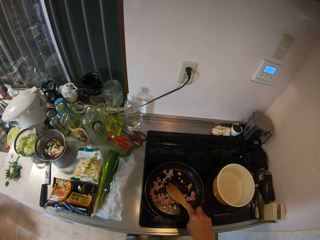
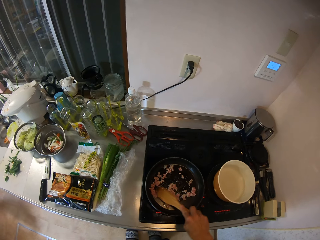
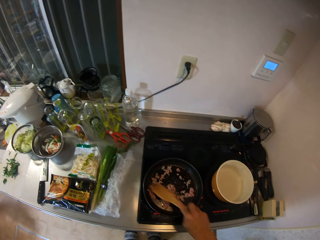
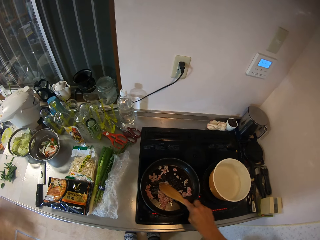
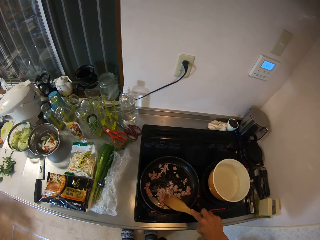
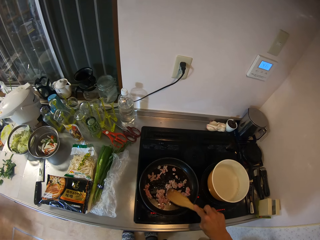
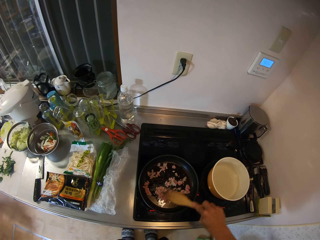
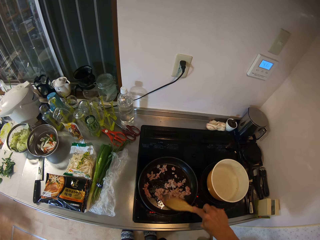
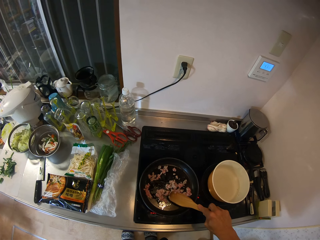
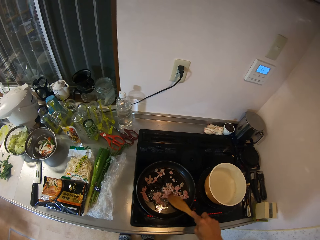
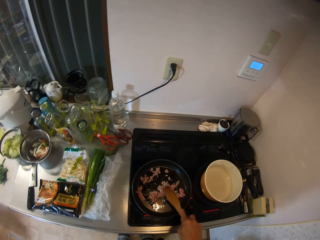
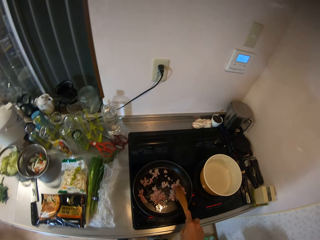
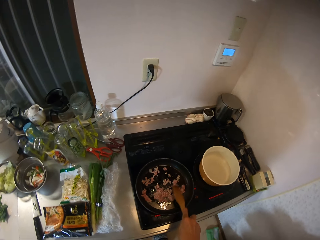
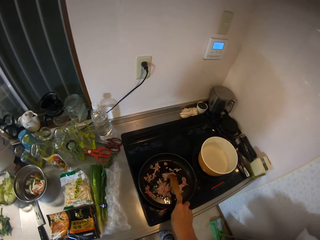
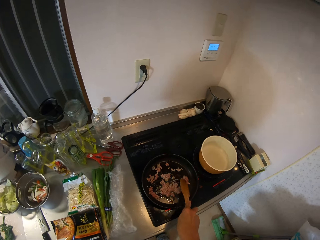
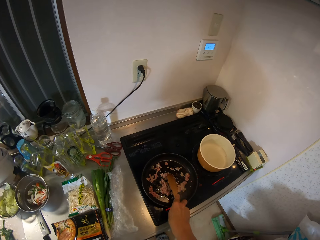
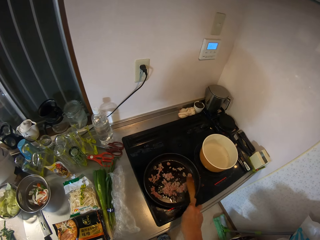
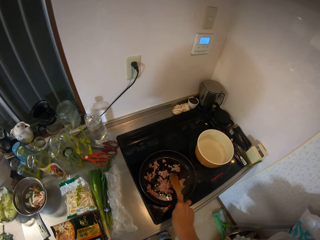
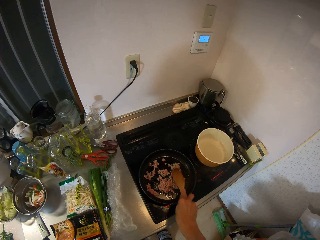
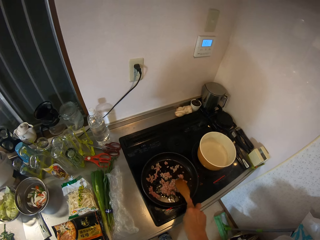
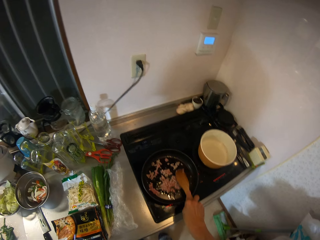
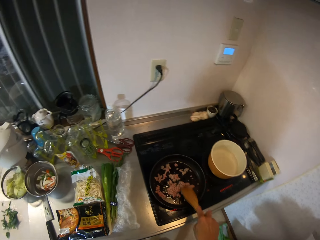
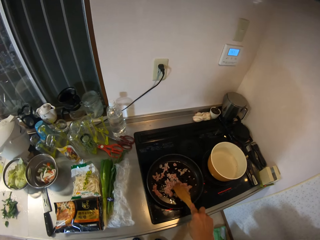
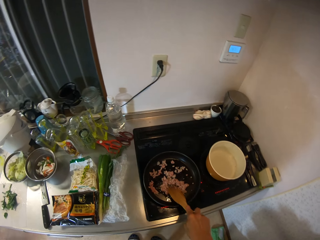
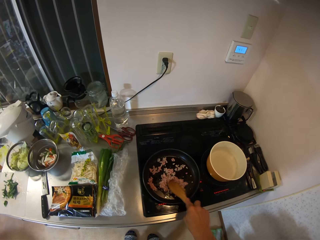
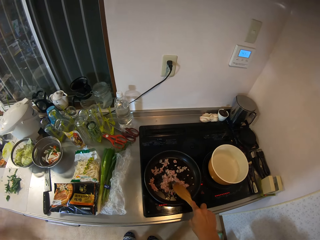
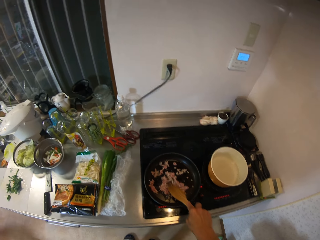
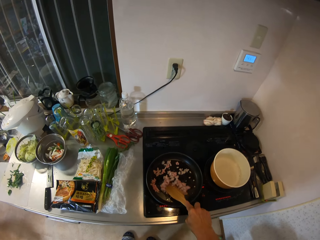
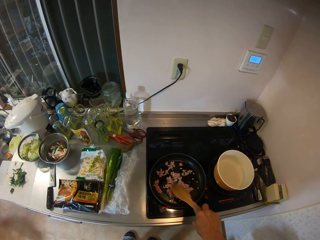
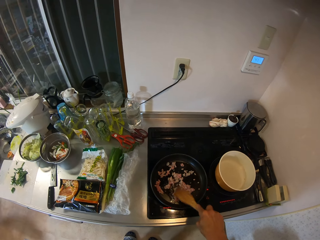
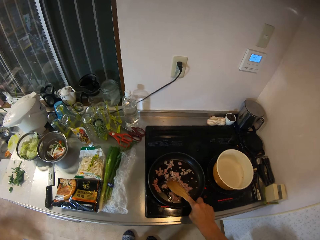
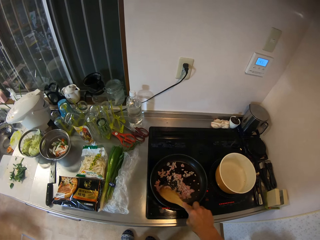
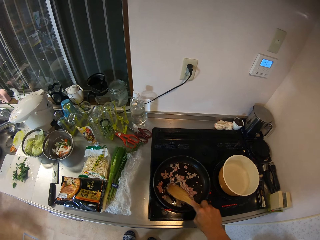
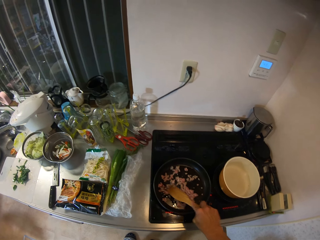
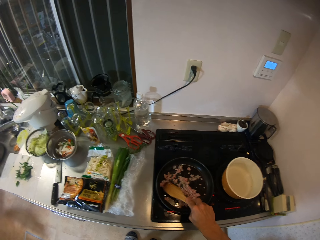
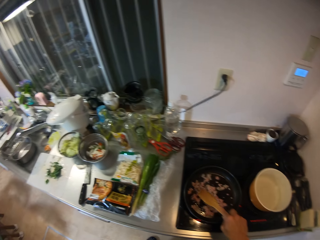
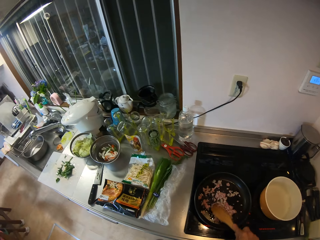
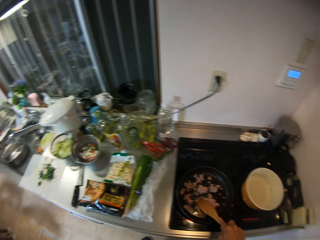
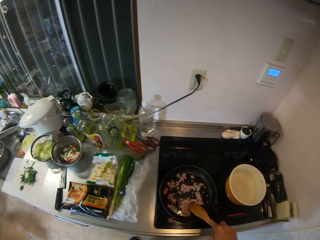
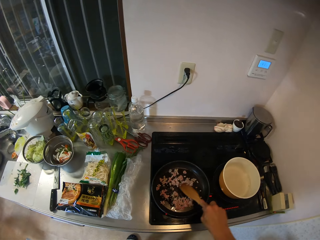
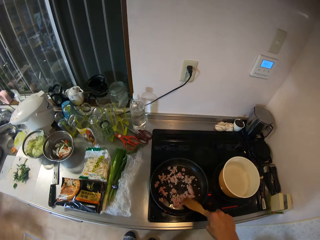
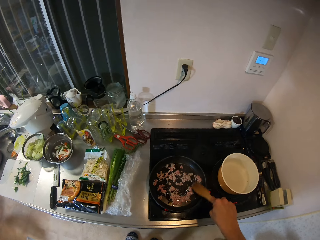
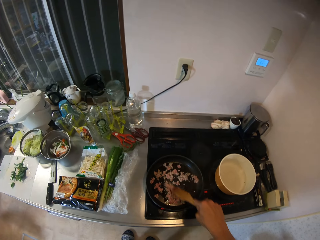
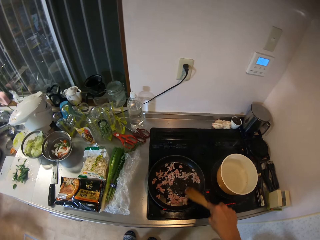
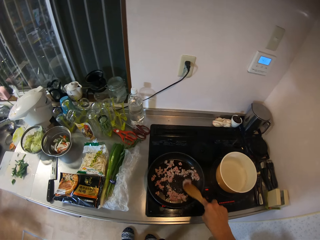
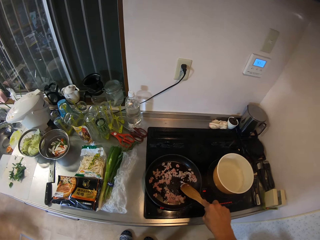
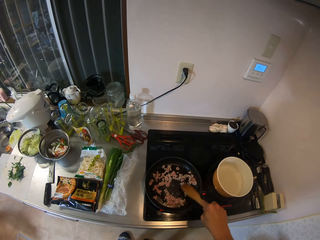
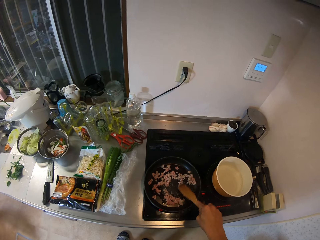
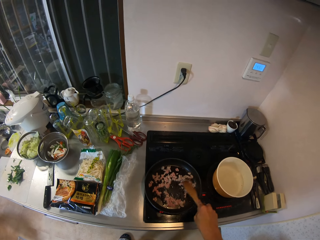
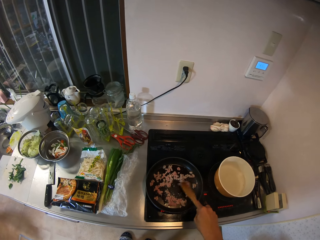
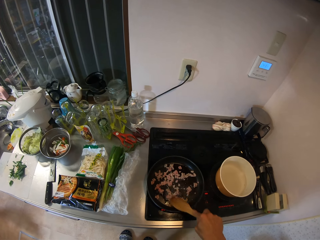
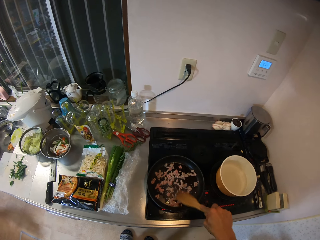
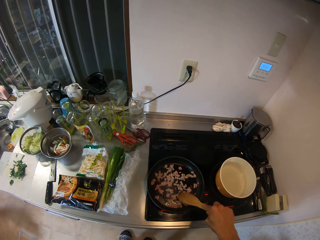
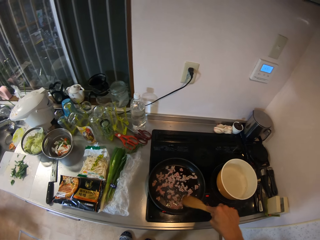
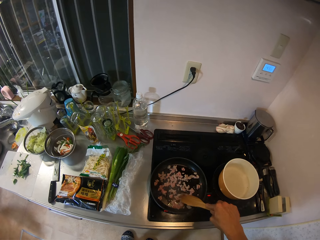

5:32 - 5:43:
The camera wearer stirs food. They stir the food again.

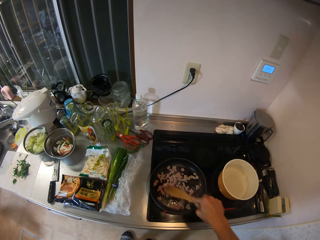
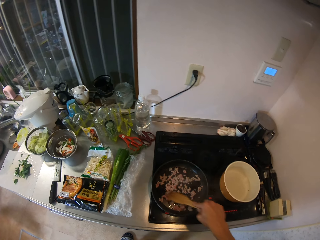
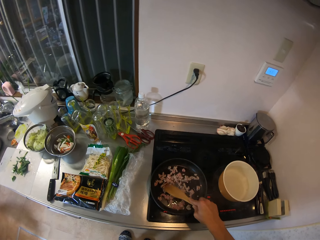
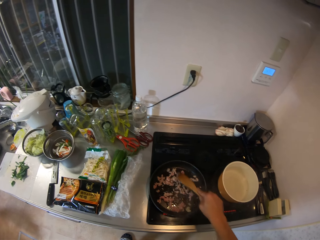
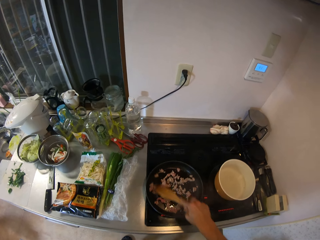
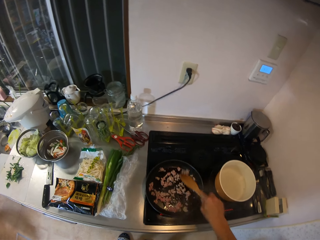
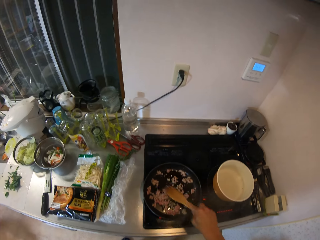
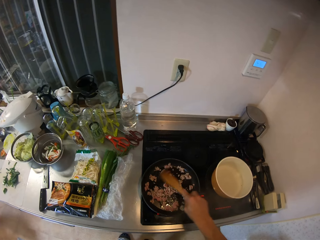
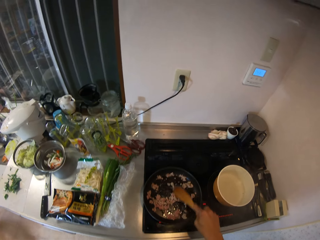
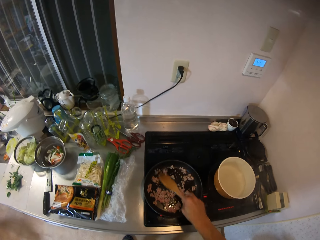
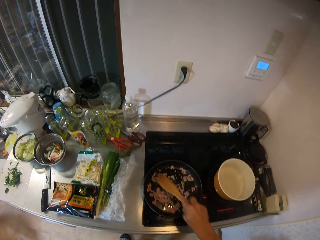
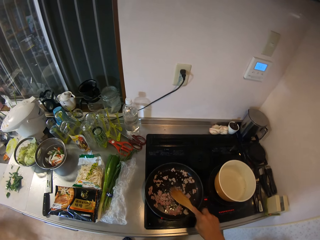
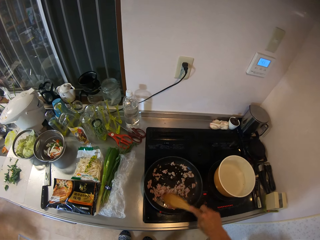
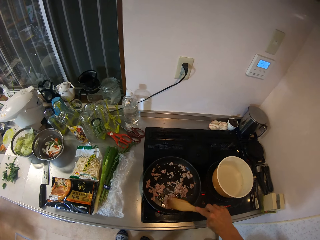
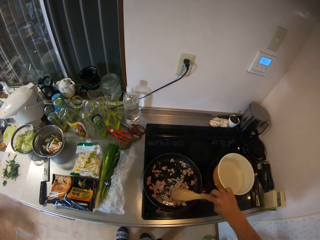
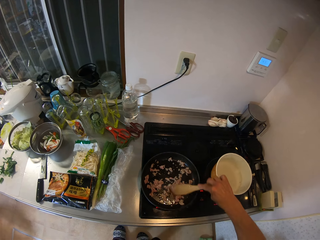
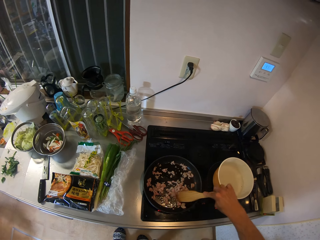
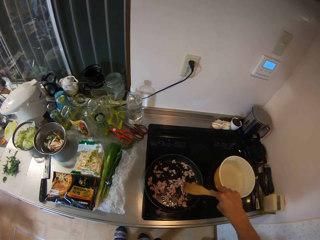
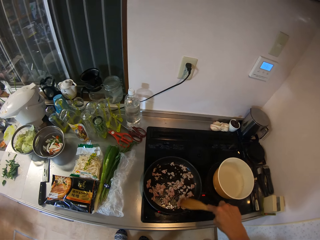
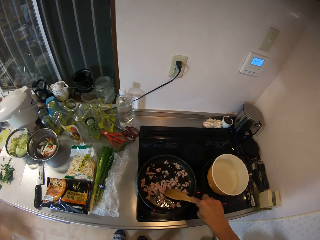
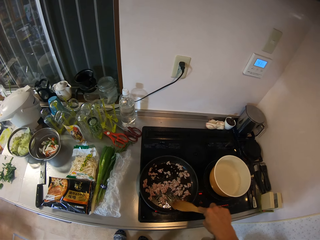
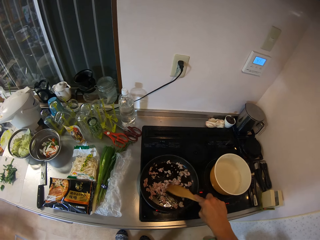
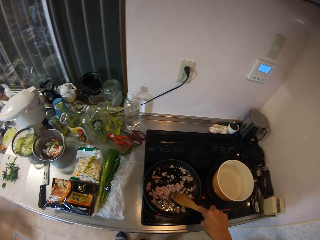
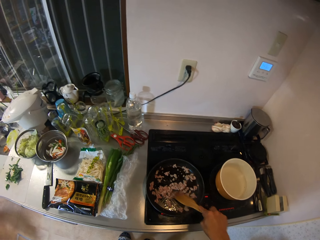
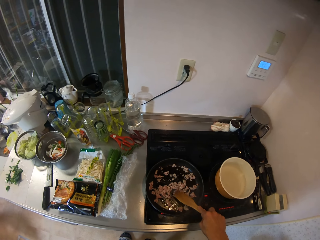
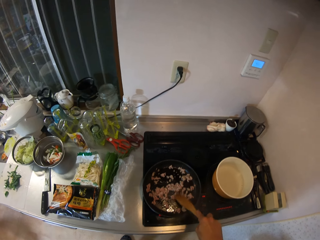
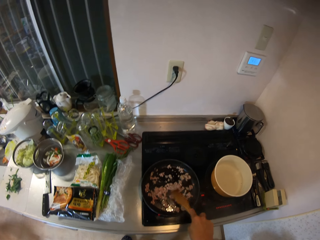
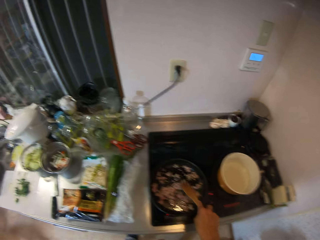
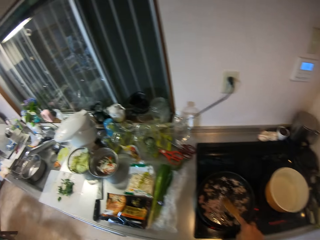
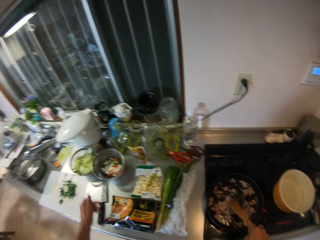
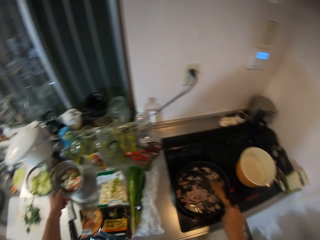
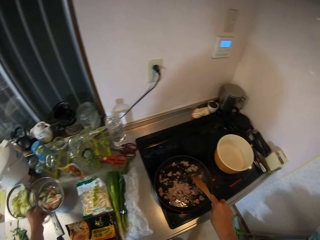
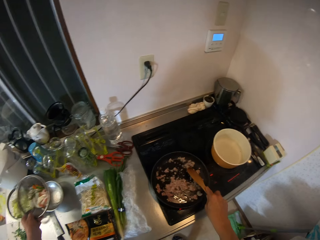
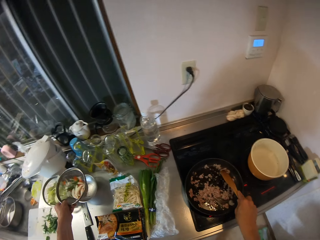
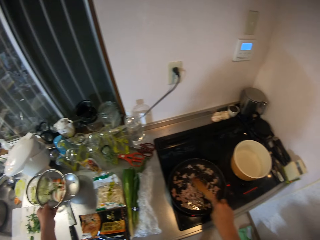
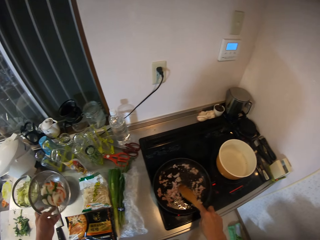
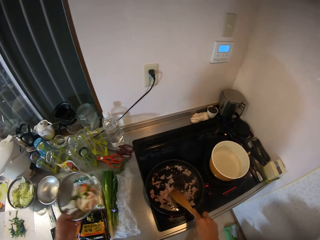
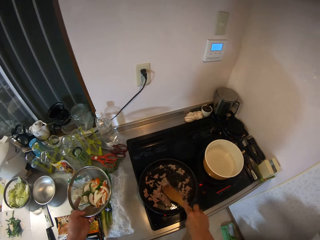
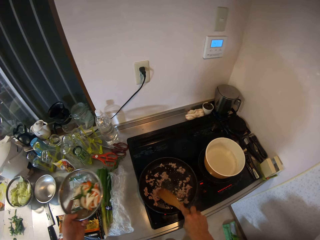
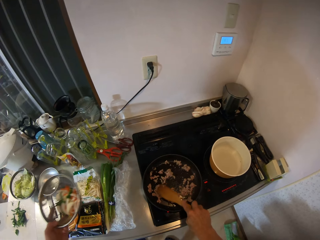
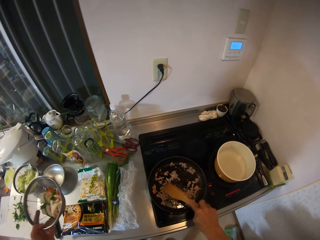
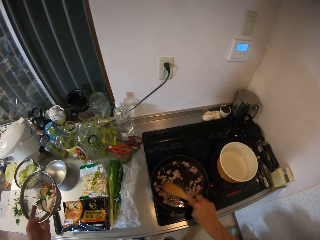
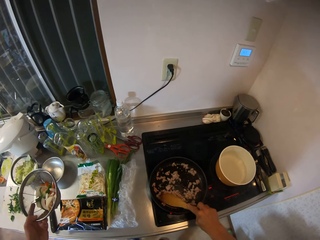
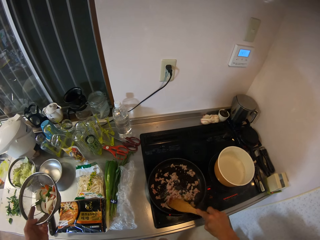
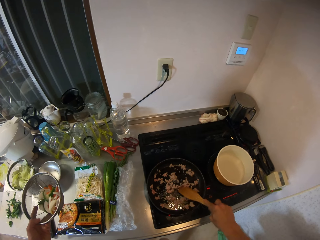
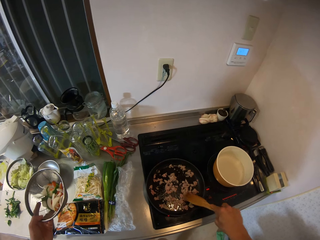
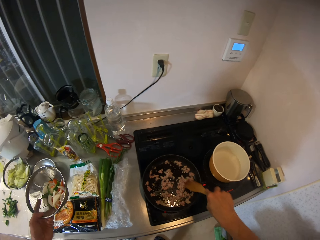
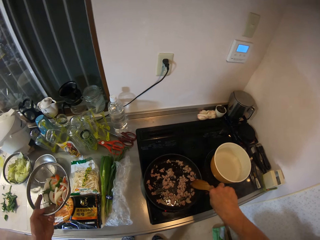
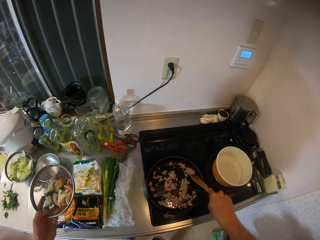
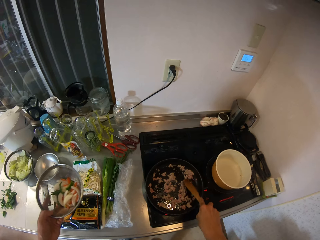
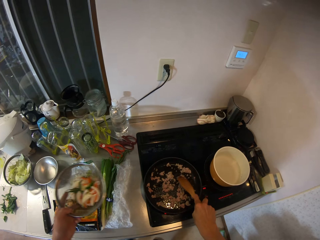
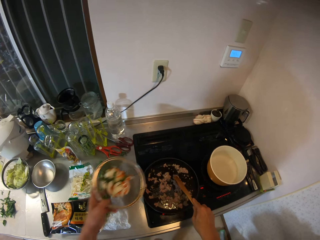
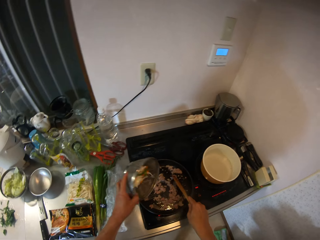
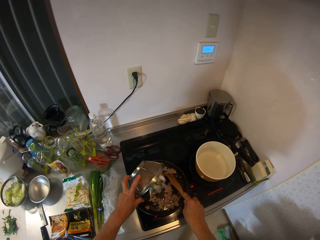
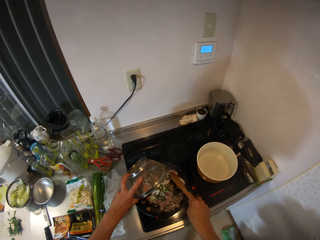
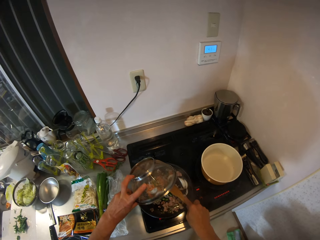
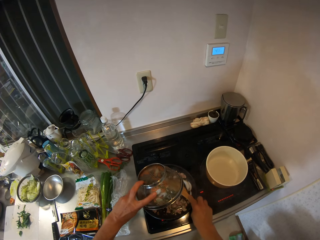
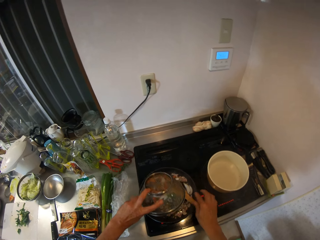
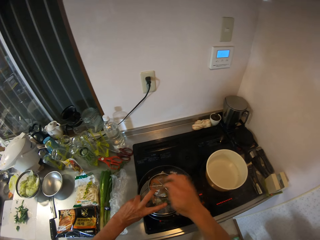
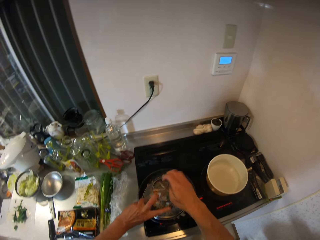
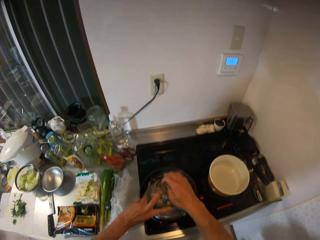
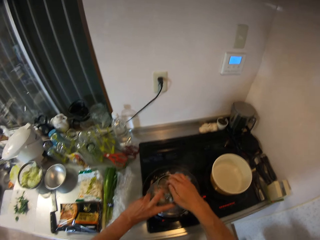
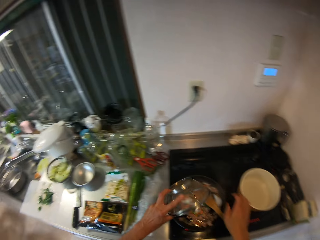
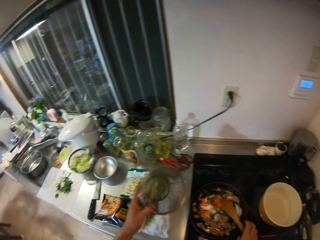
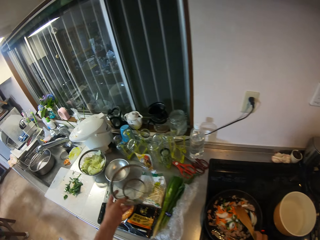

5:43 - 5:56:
The camera wearer stirs food. He carries the sieve with his left hand on the kitchen cabinet. He picks up the sieve. He stirs the food. He pours the vegetables in the sieve inside the meat in the frying pan. He hits the sieve.
